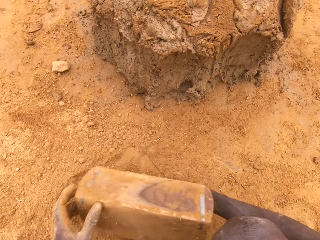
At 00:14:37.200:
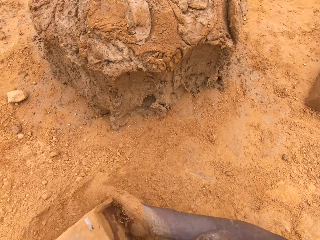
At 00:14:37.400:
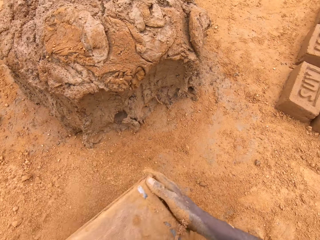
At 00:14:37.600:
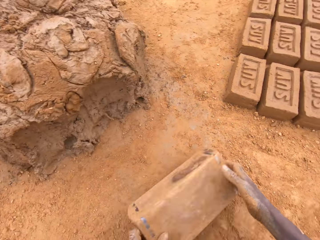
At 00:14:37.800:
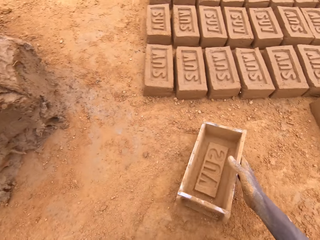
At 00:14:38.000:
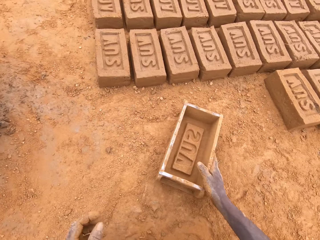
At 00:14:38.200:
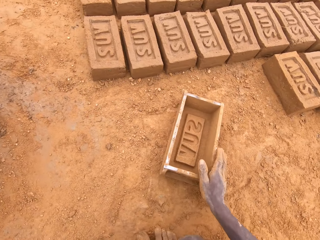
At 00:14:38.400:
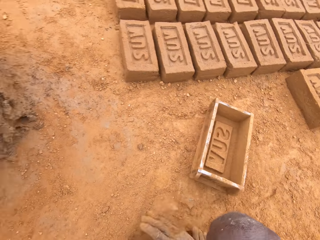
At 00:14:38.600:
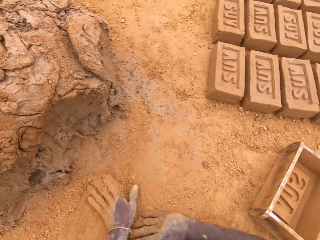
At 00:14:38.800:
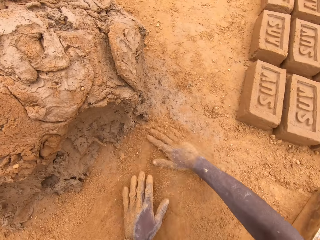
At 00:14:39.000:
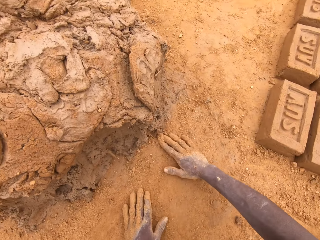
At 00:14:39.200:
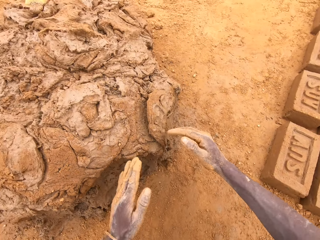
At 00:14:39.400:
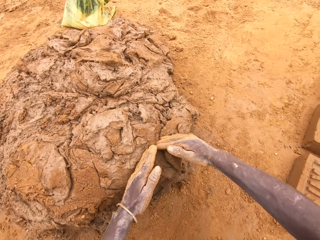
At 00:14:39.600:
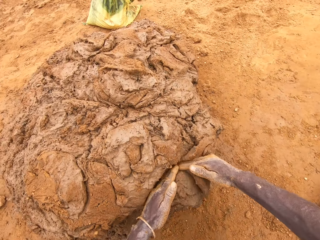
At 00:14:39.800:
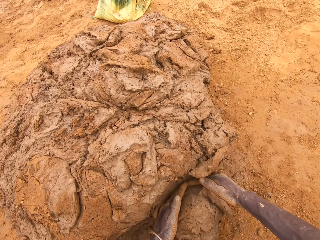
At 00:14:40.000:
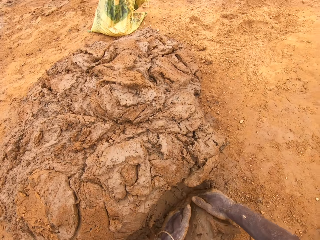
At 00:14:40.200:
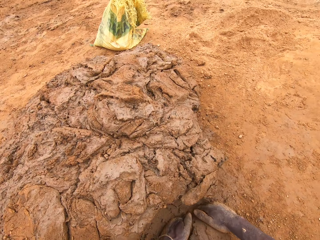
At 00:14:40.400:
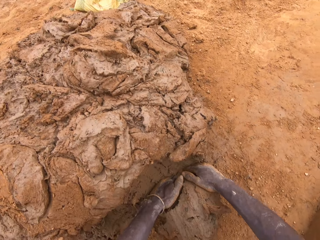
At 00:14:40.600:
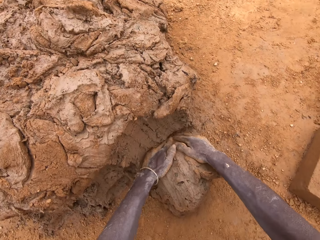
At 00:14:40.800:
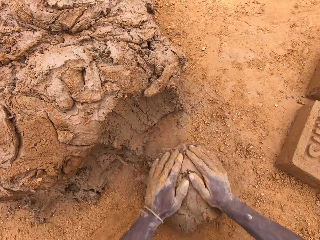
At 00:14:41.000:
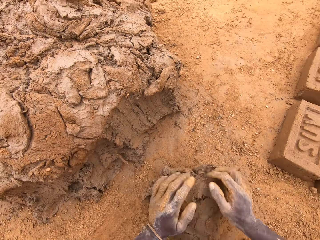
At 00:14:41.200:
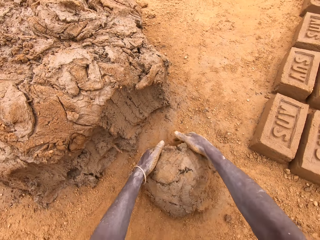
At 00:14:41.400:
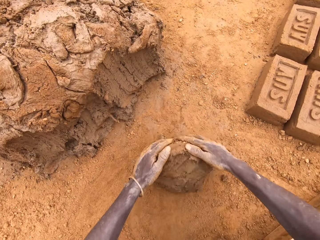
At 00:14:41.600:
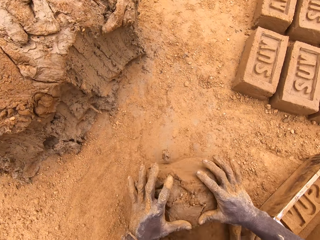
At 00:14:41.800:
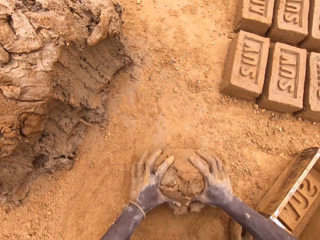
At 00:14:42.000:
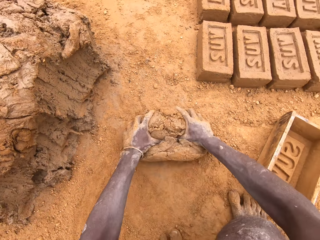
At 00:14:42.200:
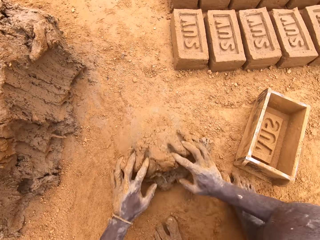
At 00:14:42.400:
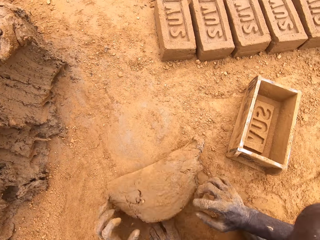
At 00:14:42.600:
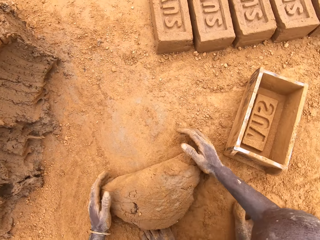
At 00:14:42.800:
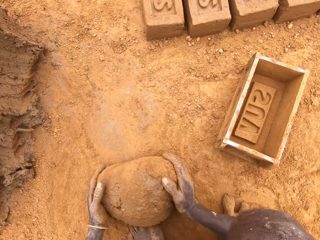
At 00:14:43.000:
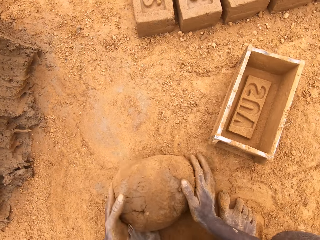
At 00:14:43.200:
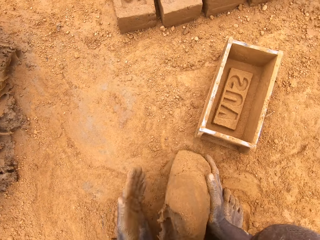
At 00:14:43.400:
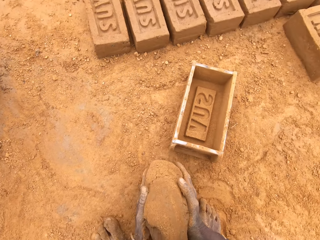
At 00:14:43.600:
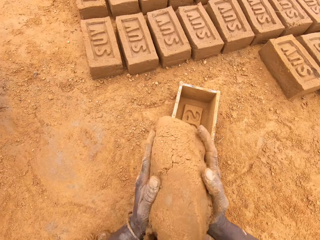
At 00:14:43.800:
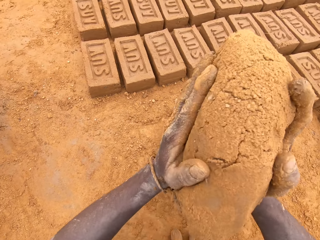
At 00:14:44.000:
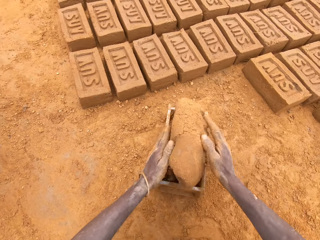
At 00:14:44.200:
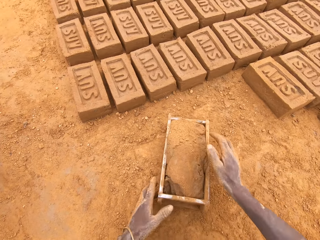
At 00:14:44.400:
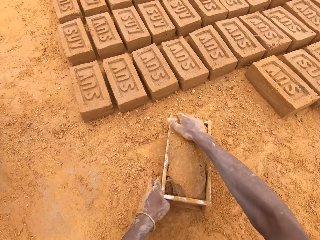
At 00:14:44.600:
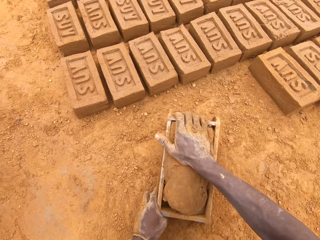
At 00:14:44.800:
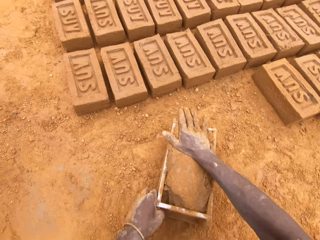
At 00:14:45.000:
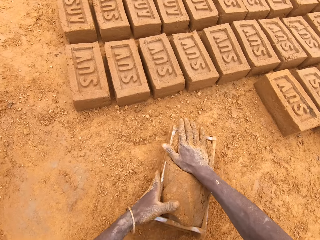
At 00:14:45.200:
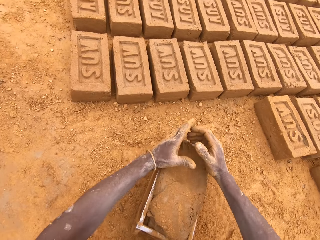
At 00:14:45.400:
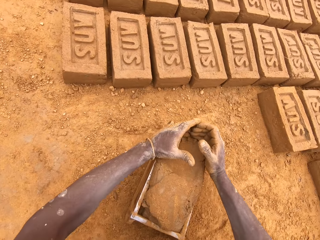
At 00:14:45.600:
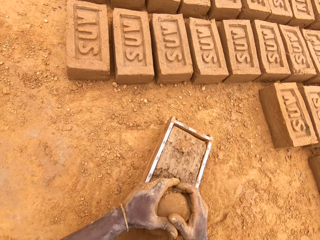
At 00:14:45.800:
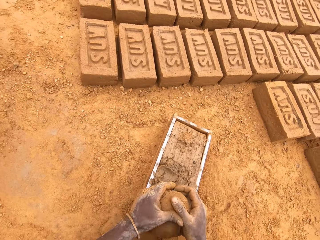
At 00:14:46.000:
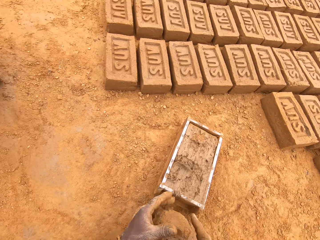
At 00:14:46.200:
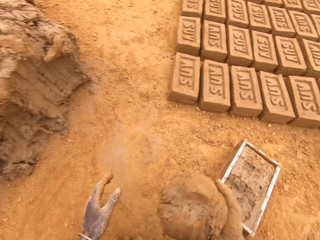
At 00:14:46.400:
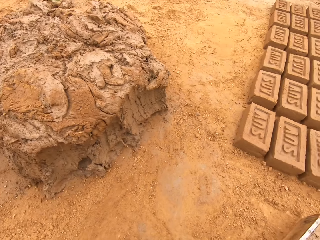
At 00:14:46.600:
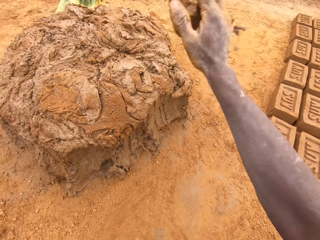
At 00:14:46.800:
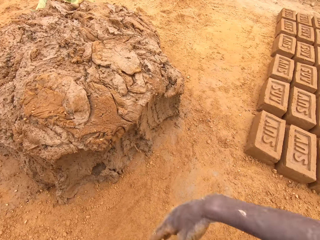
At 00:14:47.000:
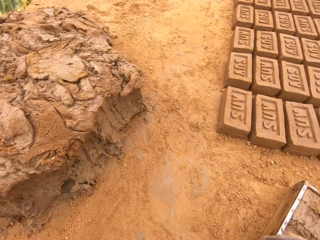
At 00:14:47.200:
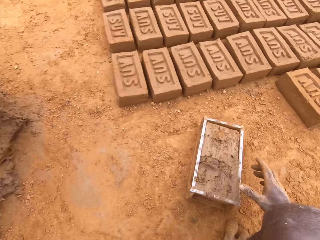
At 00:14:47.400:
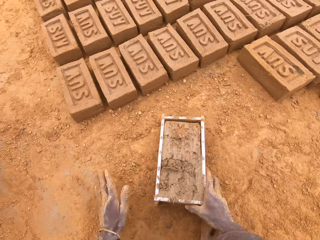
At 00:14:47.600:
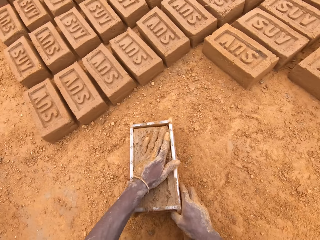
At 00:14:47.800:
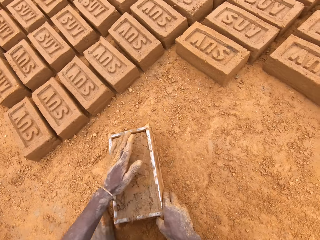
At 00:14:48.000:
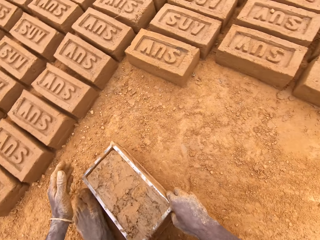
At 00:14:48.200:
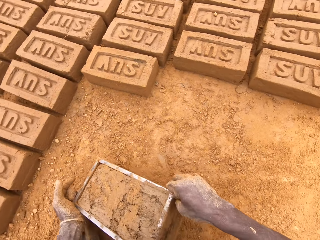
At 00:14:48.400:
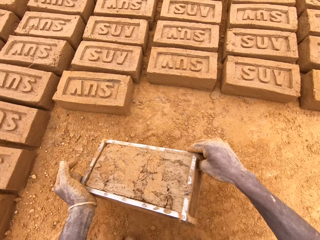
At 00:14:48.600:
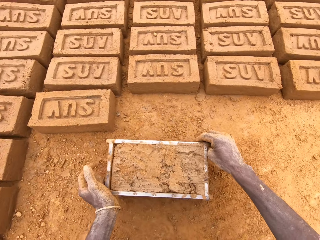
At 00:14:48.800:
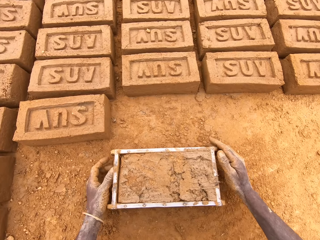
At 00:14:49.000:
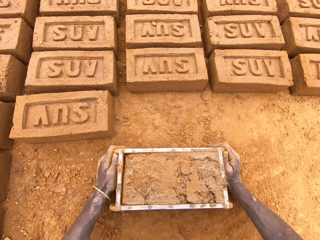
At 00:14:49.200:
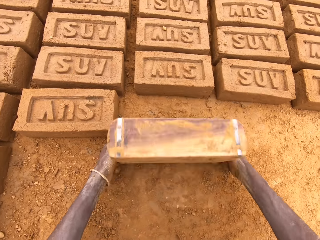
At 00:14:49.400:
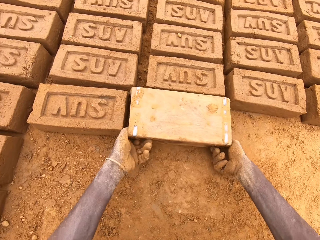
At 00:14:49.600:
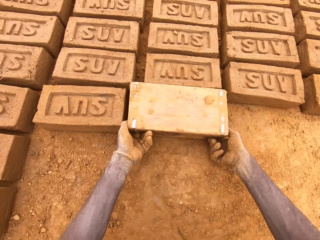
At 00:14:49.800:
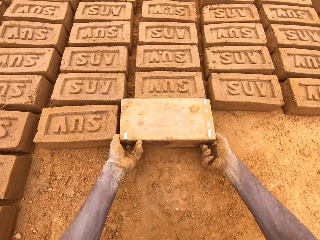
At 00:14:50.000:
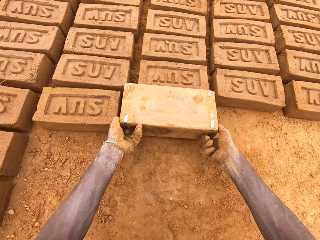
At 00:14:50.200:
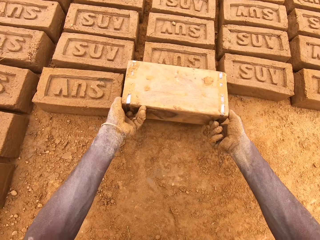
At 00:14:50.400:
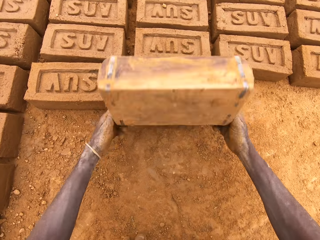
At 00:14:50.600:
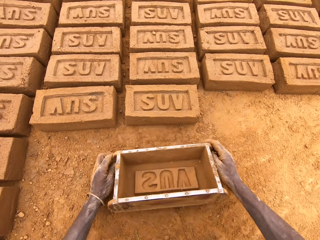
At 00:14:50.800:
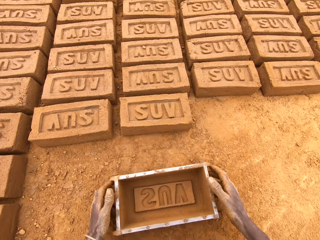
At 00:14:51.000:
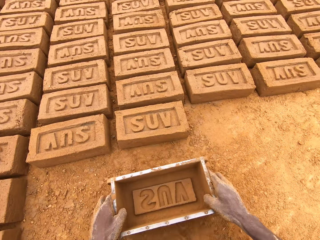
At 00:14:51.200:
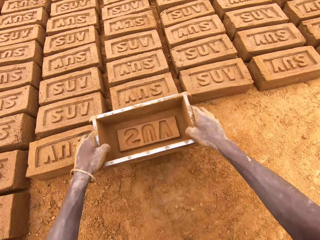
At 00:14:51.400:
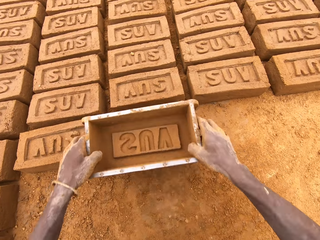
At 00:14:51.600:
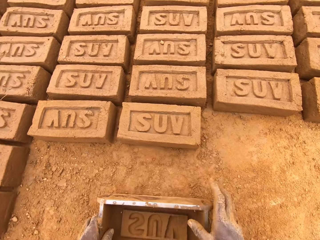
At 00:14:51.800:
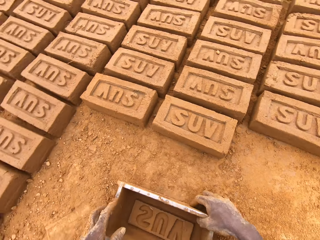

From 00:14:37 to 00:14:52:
The camera wearer pours sand from the brick mould. They move the box. They rub hands on the ground. They cut mud from the heap of mud. They scoop clay with the hands. They mould the mud on the ground. They put the mud in the brick mould. They move the box. They cut the mud in the brick mould. They level the clay in the box. They throw the mud on the heap of mud. They move the box. They put a brick on the ground from the brick mould.

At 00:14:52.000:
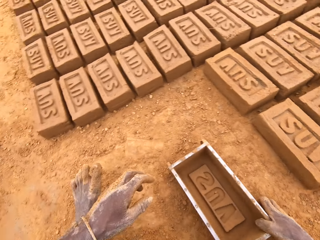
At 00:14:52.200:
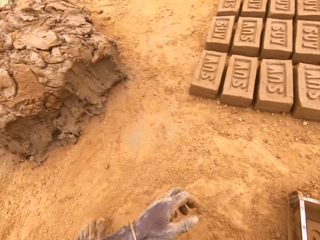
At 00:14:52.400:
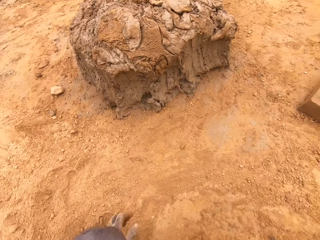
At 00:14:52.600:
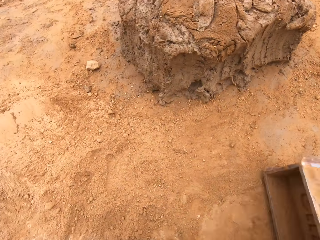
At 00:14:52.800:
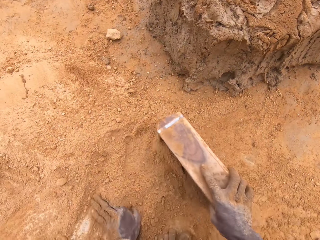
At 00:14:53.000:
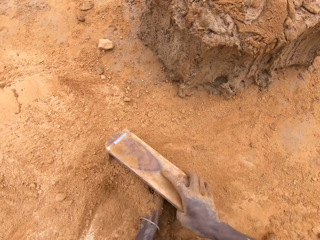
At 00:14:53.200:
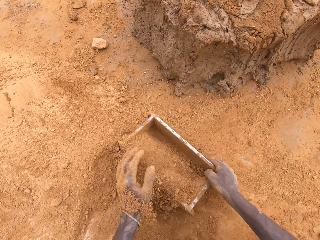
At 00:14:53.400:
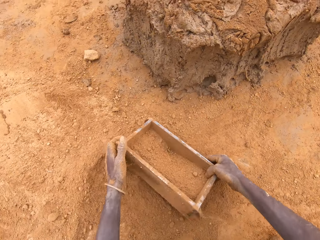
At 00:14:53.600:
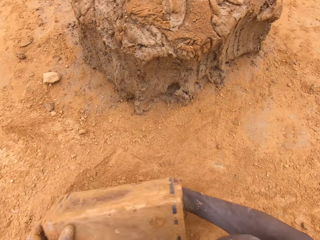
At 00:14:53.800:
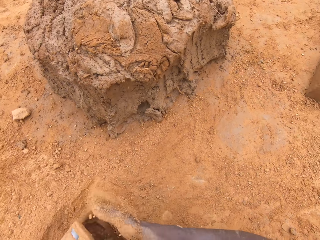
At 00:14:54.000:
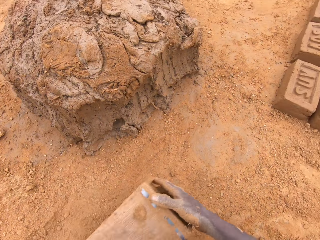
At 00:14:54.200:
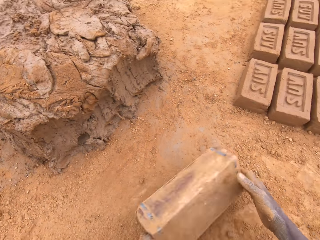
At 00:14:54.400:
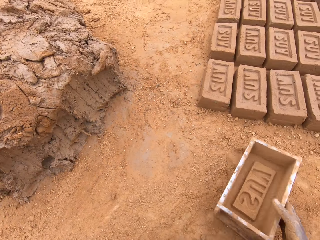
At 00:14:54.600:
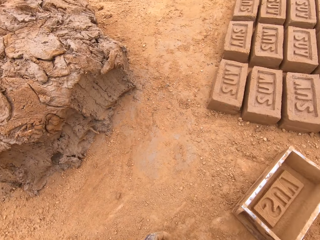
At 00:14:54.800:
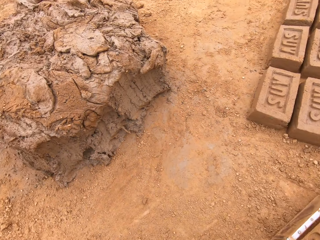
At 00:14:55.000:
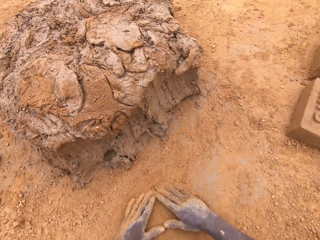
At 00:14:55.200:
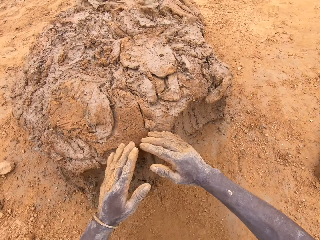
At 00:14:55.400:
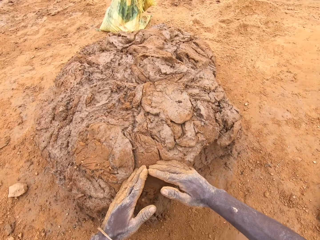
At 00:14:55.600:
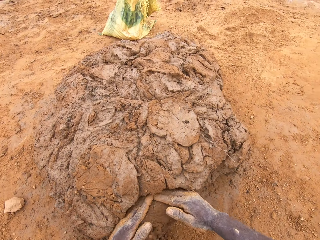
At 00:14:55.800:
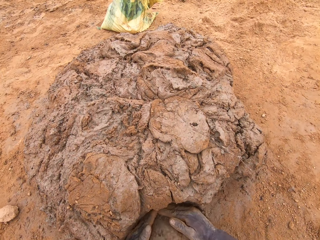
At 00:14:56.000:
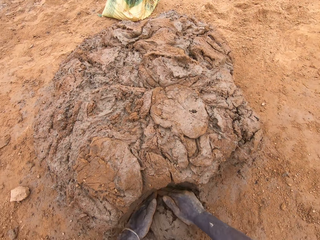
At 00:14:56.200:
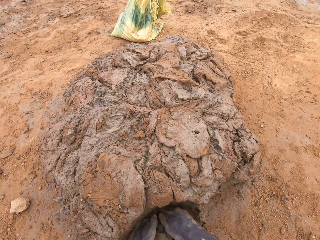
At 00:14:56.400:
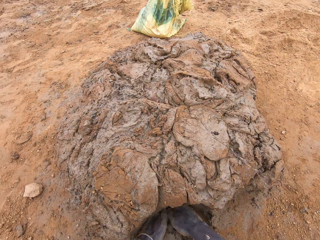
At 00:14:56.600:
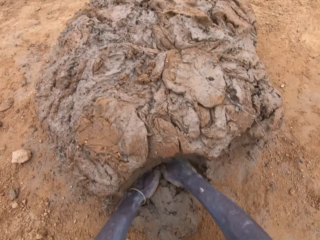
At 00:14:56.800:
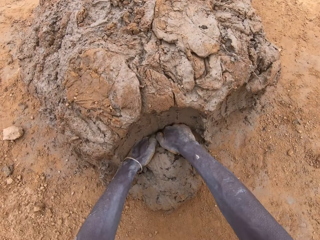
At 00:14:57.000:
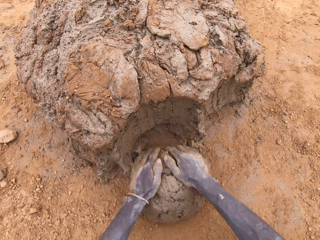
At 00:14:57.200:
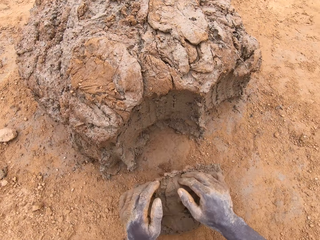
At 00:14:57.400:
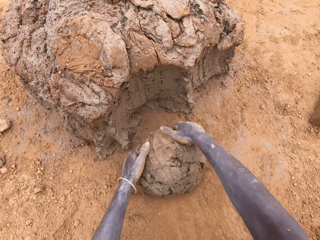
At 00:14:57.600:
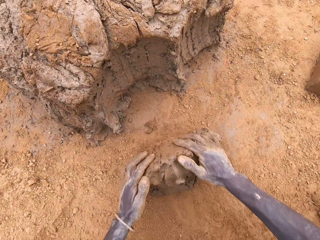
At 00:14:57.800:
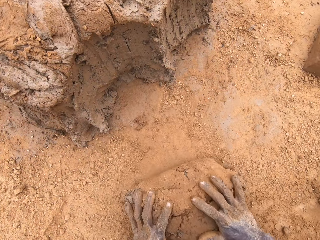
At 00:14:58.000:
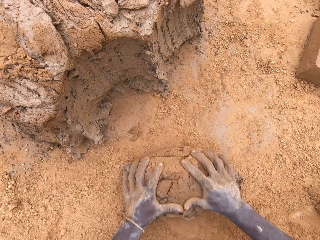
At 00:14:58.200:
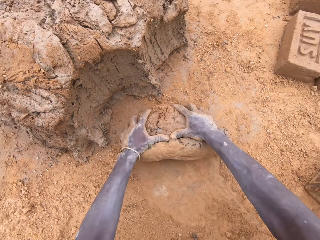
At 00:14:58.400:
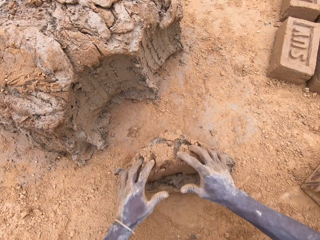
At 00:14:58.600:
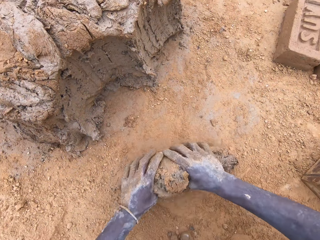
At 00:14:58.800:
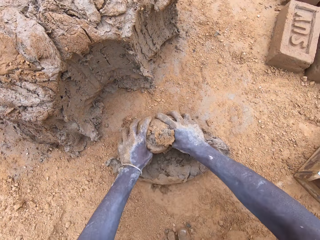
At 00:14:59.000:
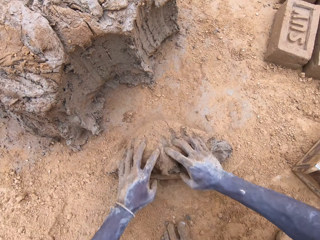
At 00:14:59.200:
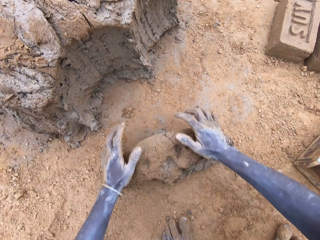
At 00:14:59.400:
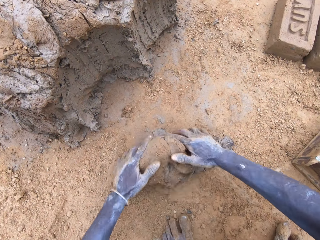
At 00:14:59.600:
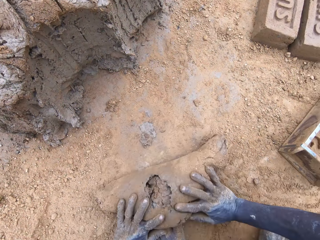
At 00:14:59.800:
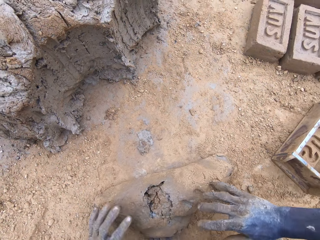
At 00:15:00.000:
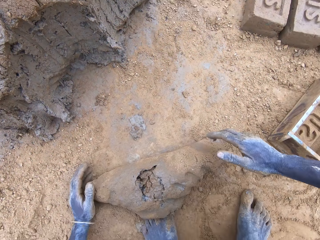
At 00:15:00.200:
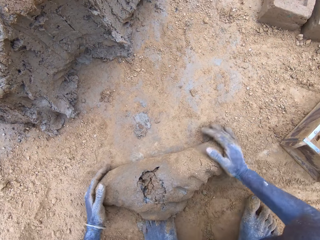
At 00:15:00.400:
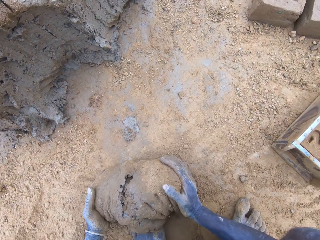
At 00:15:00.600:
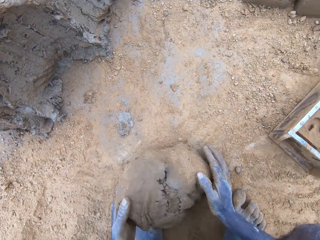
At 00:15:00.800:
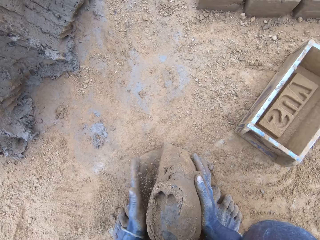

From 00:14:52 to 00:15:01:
The camera wearer puts sand in a brick mould or box. They pour the sand from the brick mould. They move the box. They scoop clay with the hands. They cut mud from the heap of mud. They mould the mud on the ground.
